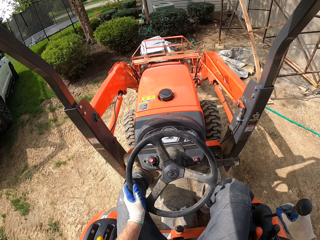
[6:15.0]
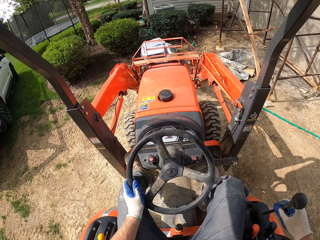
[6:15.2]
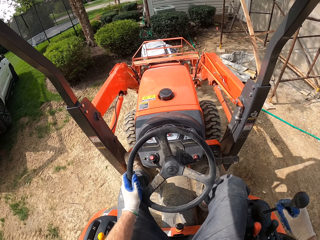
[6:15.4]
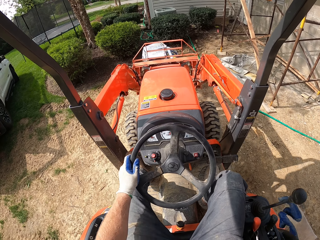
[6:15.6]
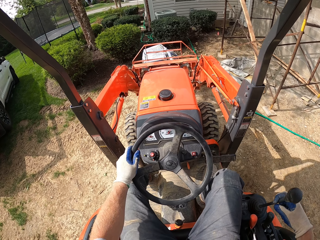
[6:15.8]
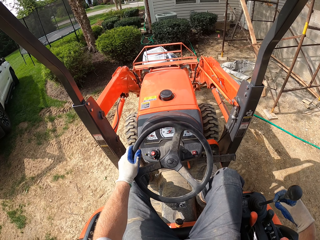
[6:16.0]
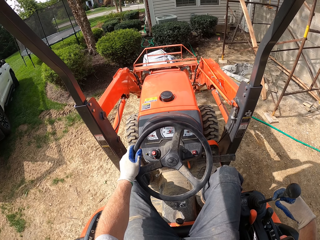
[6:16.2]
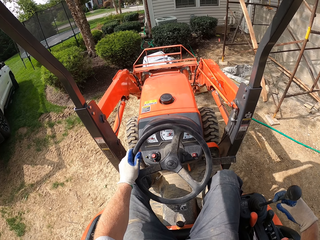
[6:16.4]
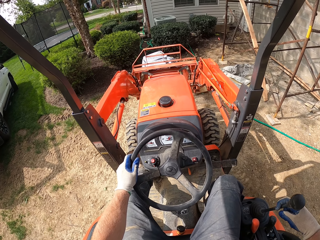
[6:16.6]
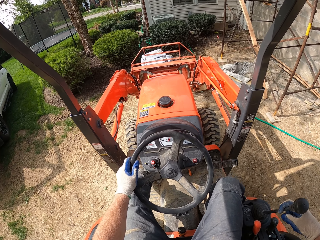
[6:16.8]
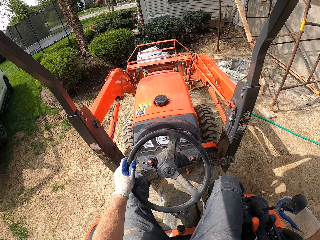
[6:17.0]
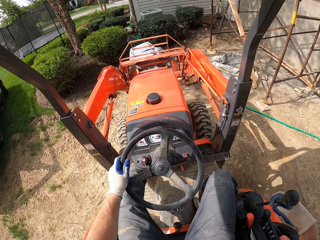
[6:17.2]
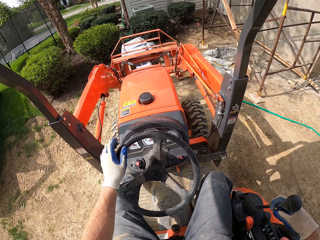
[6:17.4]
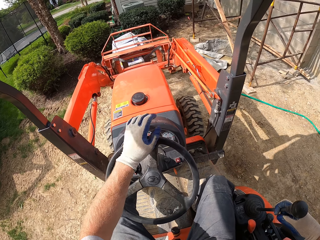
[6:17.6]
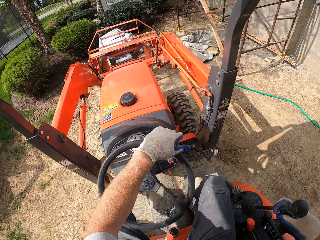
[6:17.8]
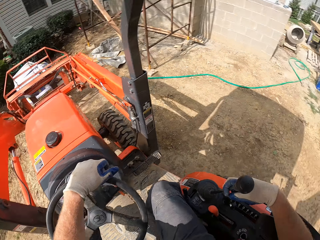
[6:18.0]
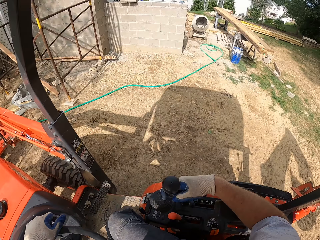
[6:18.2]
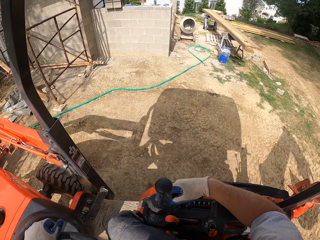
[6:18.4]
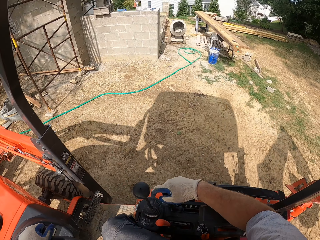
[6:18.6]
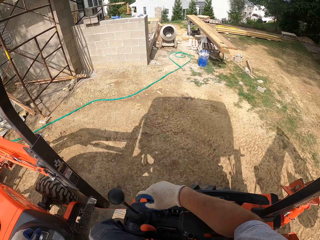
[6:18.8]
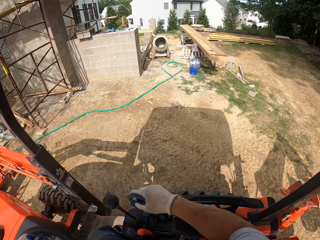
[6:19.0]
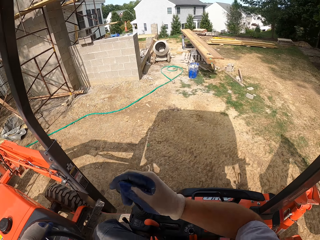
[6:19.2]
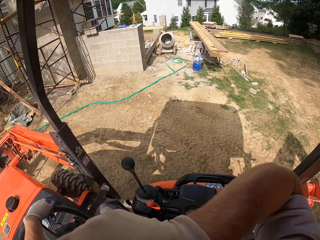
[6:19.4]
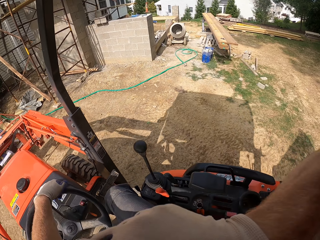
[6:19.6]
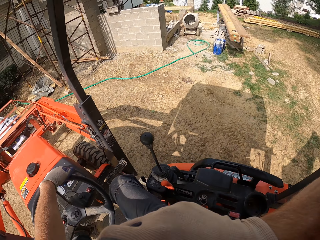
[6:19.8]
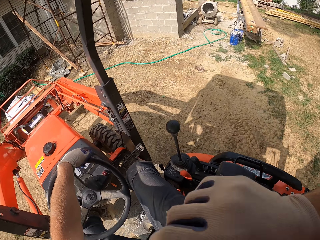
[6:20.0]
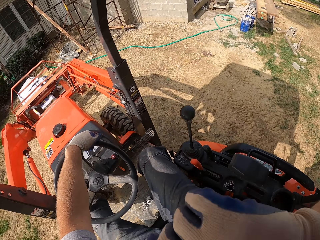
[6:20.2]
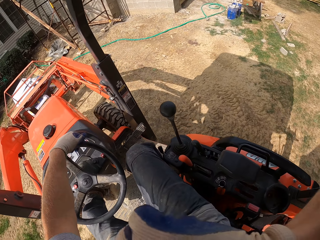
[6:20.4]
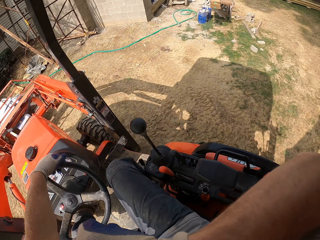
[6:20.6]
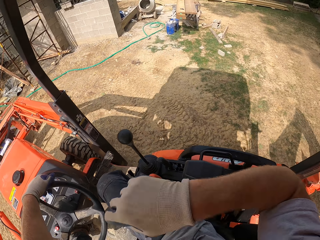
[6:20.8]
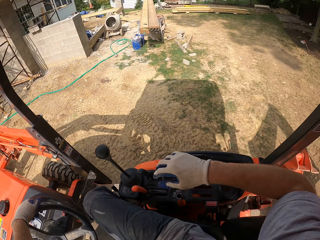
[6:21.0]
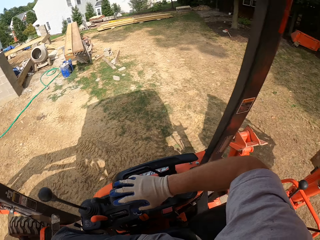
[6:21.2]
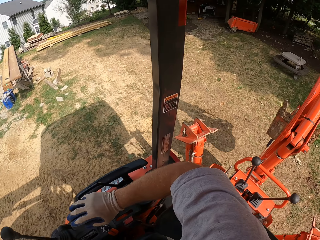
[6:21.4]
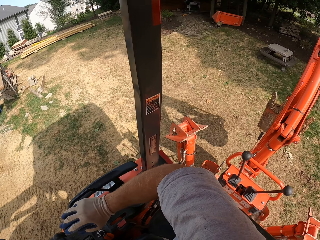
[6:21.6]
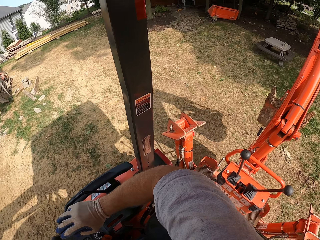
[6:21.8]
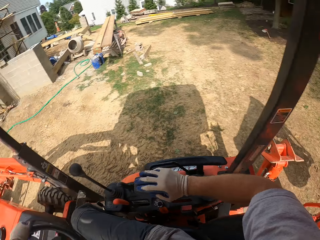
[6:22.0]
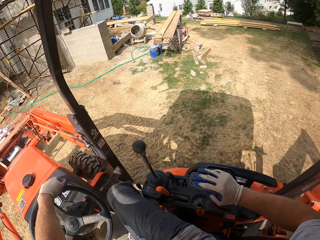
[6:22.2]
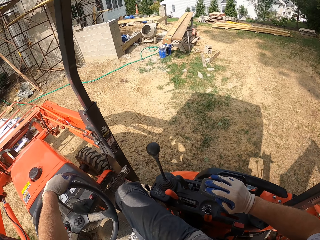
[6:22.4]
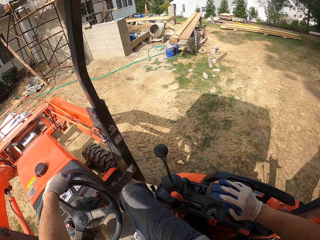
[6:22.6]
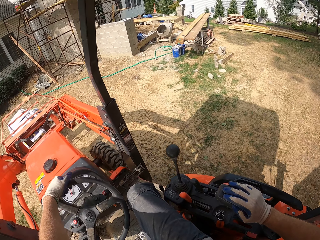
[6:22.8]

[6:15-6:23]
The camera wearer carries the bags of the cement with the tractor. They drive the tractor.

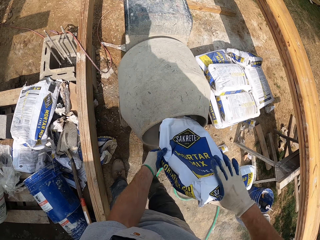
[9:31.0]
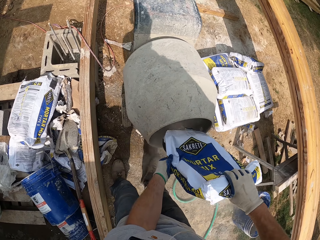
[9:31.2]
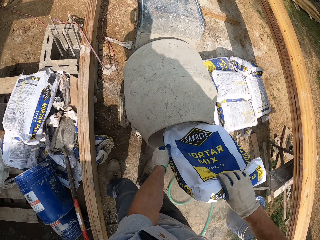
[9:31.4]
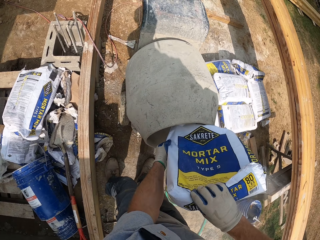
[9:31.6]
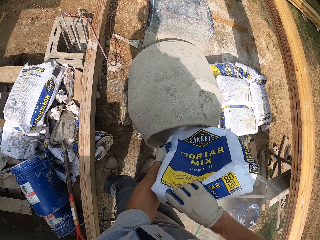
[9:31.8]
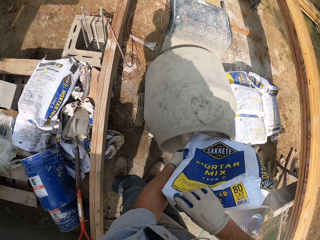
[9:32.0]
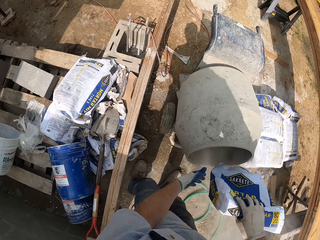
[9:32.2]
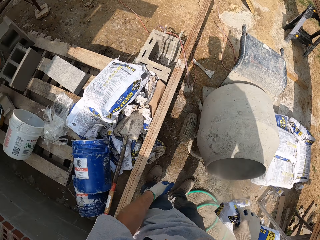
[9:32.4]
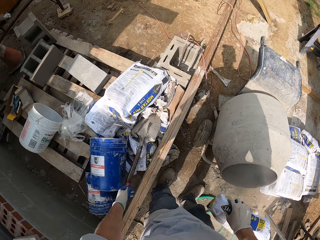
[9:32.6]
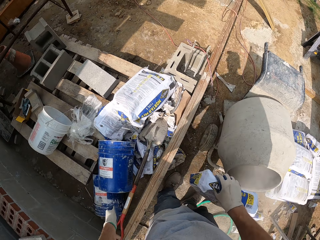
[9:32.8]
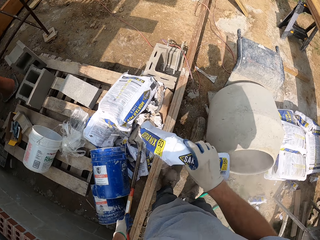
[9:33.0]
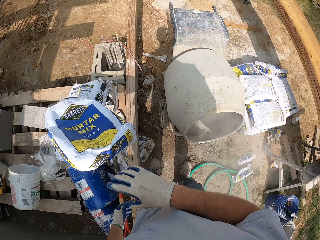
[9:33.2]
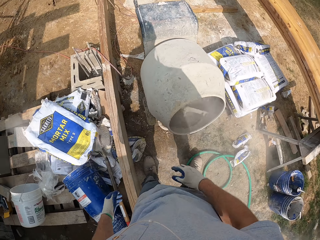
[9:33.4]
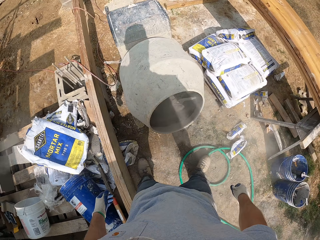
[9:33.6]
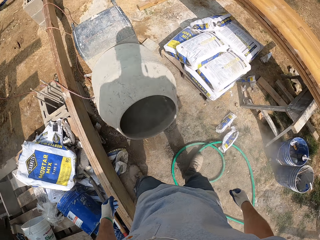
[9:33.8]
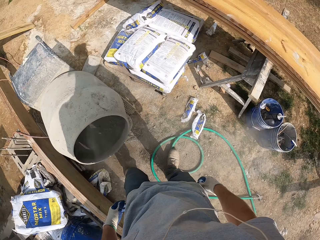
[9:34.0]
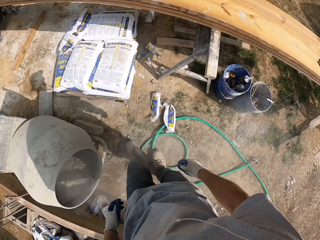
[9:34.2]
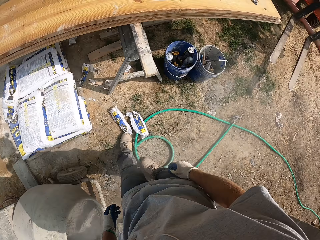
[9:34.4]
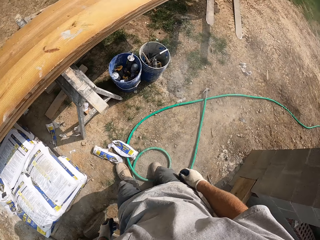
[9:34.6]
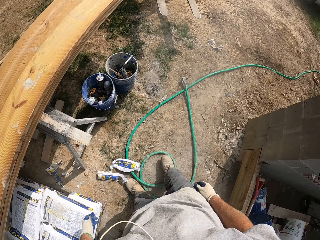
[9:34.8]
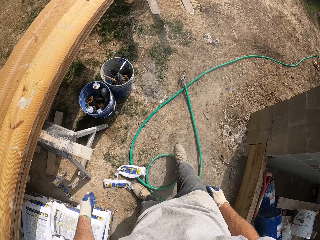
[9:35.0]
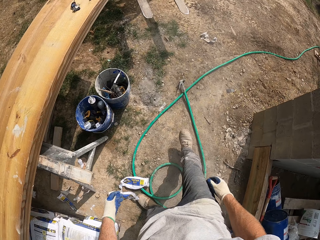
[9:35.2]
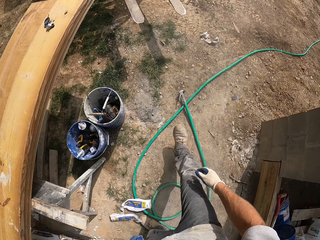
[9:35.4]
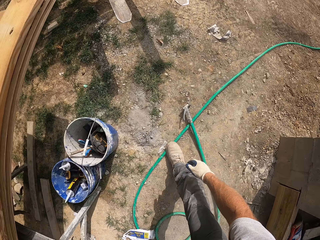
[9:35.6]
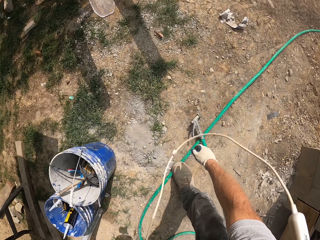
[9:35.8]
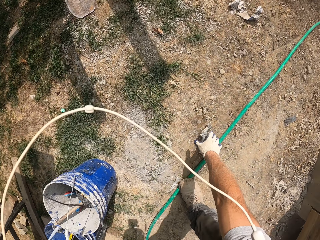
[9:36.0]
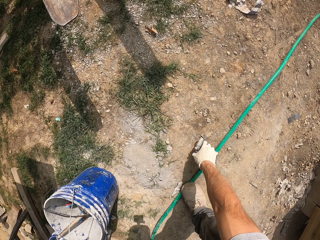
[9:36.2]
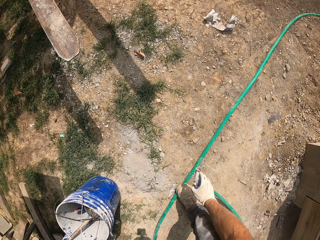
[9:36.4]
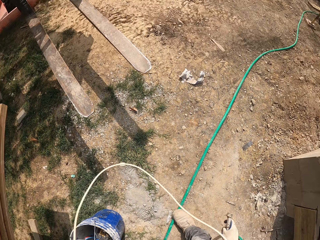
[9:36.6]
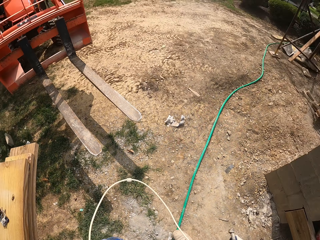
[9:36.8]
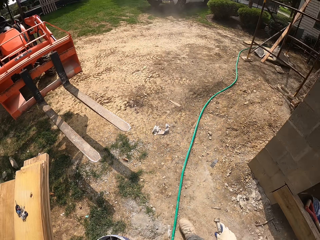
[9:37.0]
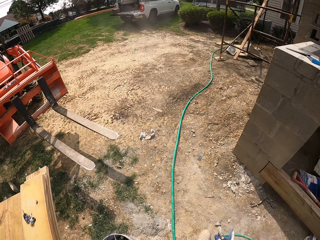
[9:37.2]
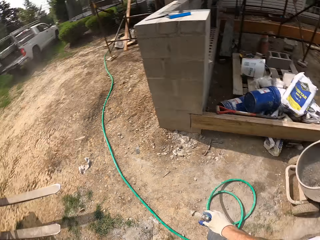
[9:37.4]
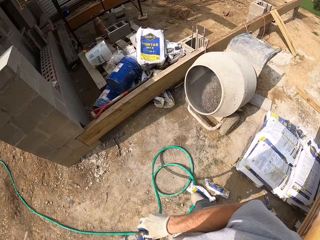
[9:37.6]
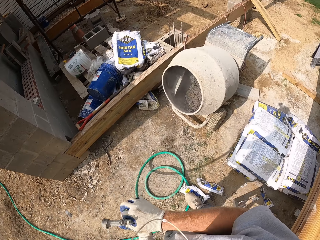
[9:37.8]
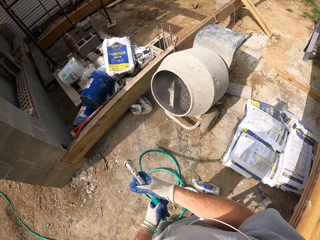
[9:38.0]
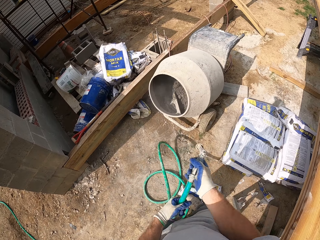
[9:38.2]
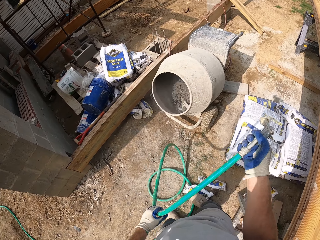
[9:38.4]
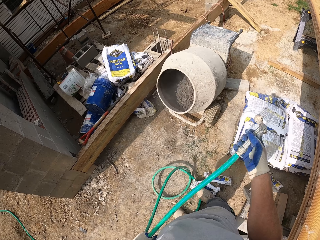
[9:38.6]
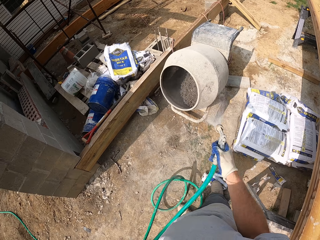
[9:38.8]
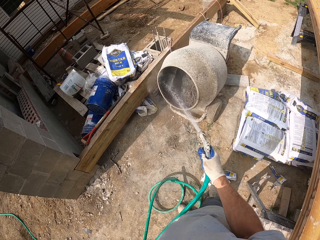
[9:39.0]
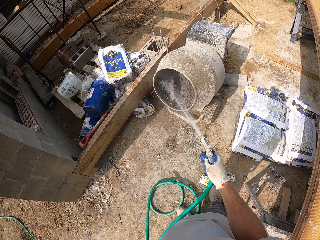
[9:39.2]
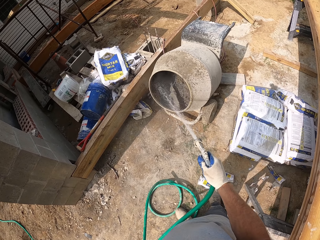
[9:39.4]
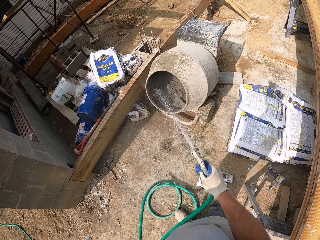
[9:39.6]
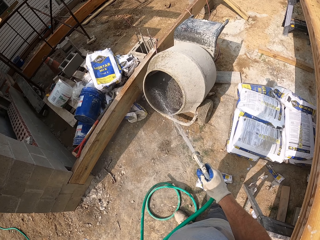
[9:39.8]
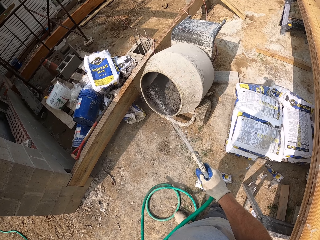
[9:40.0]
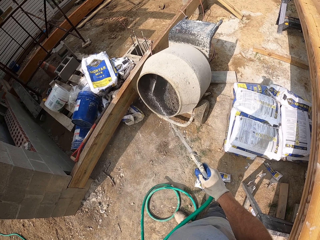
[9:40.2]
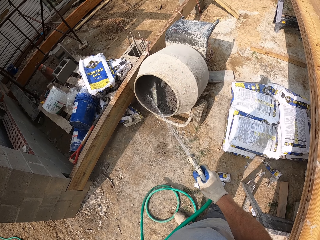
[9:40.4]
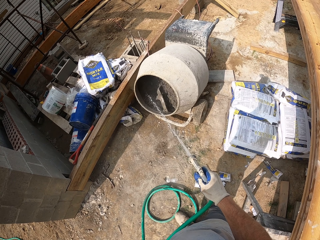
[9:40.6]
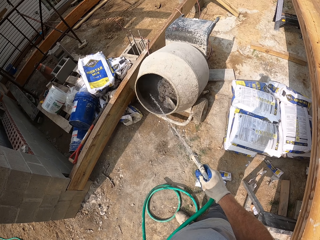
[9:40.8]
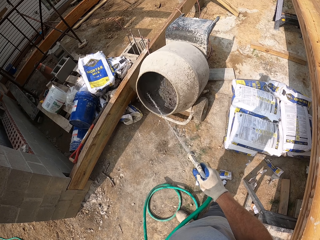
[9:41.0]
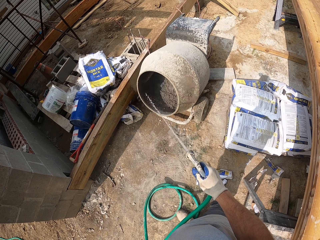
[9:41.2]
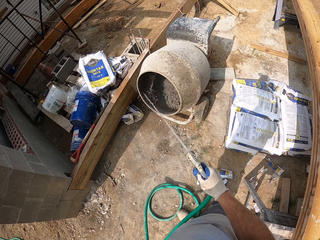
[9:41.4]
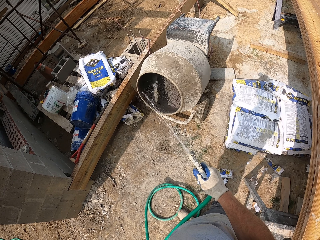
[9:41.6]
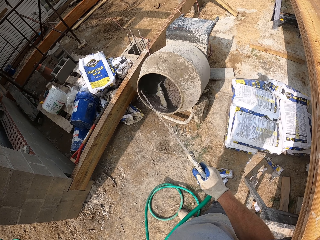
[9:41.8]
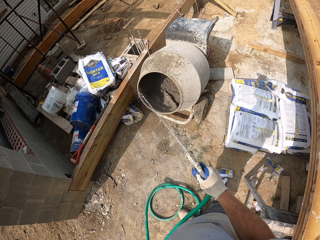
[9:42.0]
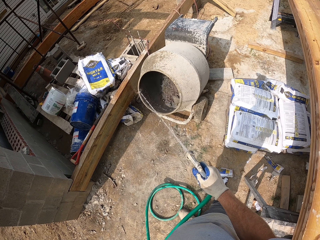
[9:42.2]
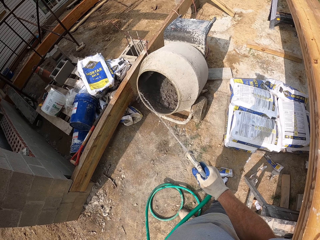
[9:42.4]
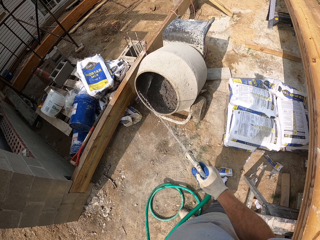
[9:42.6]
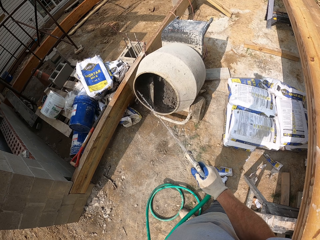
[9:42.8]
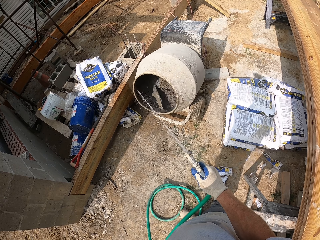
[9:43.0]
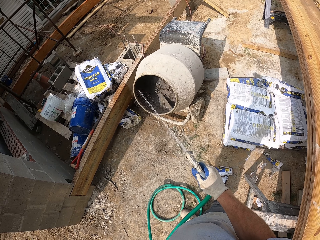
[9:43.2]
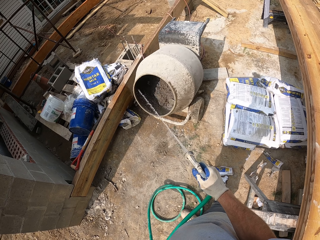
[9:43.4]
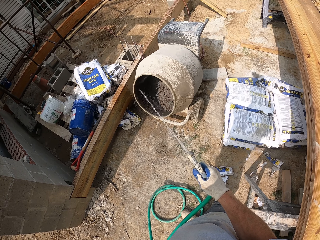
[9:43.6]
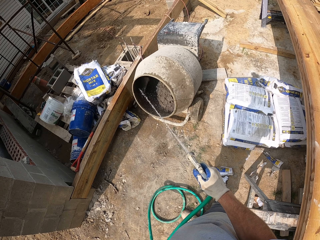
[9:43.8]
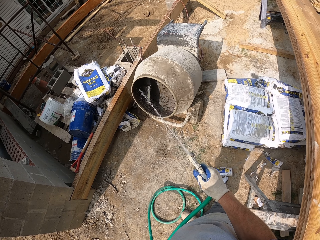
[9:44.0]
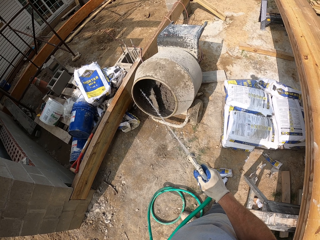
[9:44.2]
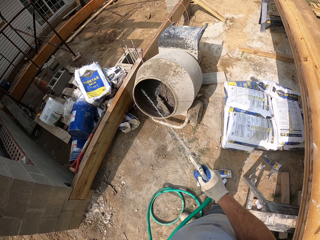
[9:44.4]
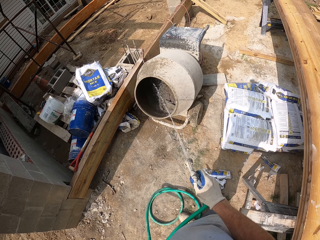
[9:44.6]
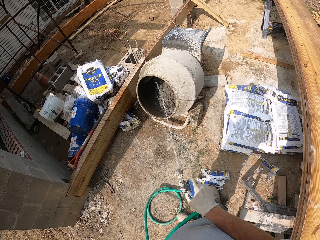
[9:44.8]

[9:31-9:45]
The camera wearer throws the bag on the floor. They pick up a water hose spray. They spray water into the cement mixer.
